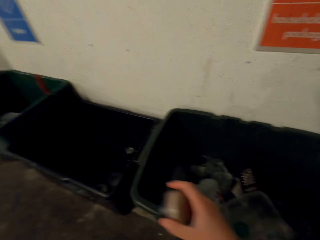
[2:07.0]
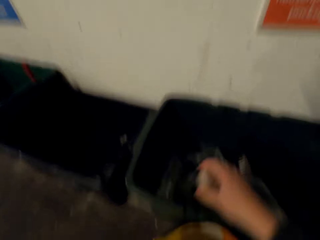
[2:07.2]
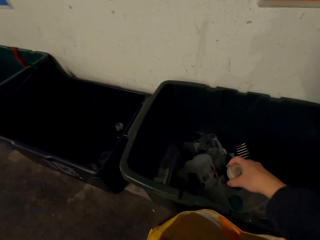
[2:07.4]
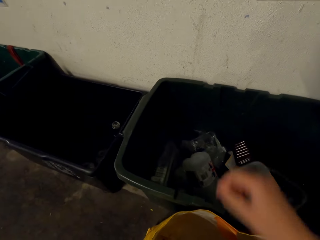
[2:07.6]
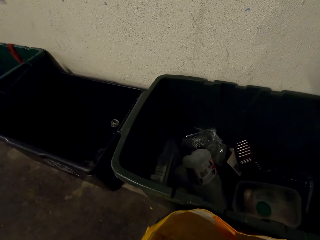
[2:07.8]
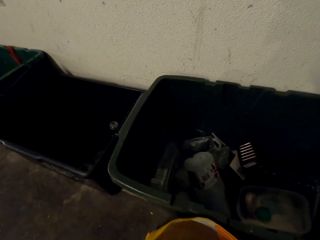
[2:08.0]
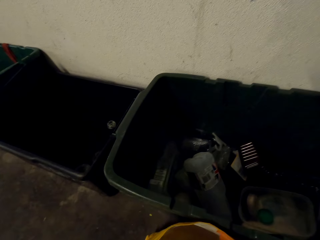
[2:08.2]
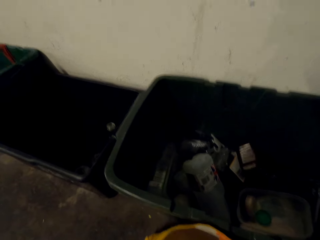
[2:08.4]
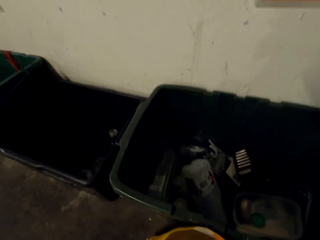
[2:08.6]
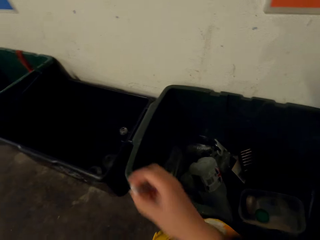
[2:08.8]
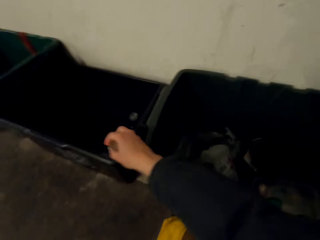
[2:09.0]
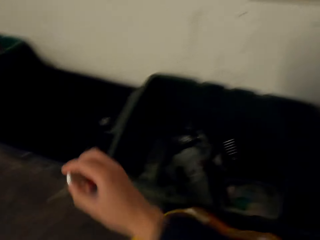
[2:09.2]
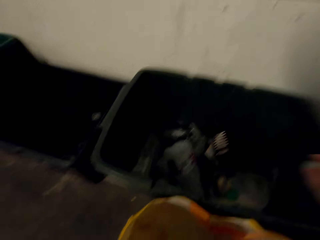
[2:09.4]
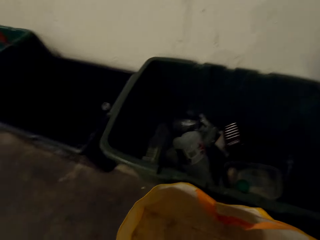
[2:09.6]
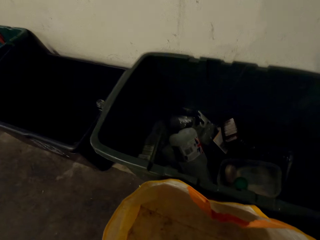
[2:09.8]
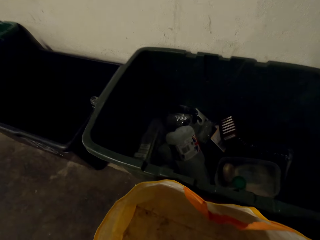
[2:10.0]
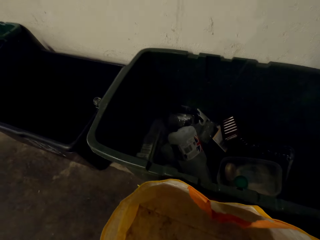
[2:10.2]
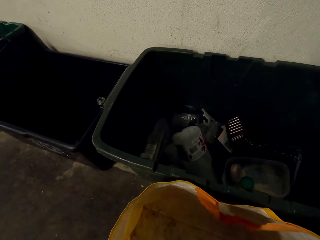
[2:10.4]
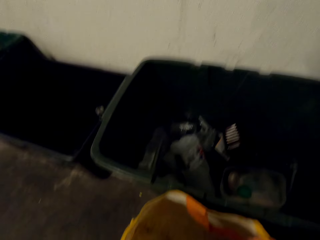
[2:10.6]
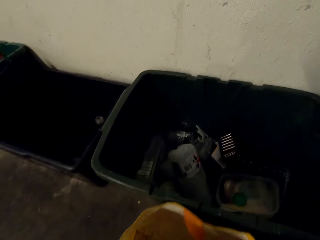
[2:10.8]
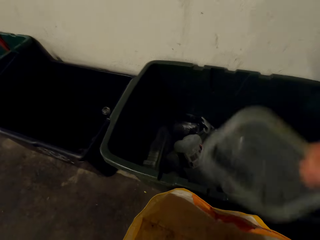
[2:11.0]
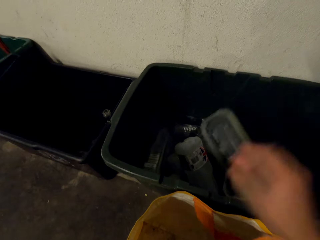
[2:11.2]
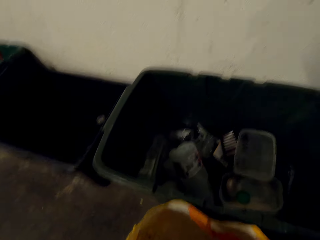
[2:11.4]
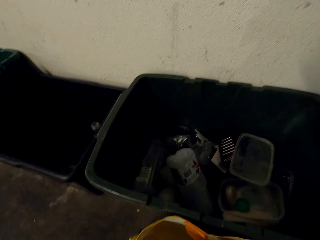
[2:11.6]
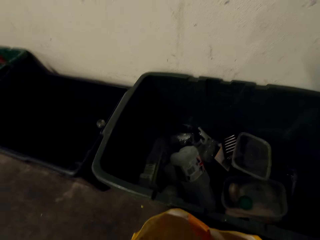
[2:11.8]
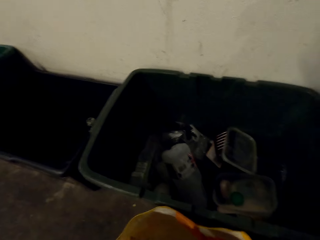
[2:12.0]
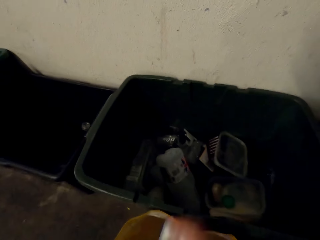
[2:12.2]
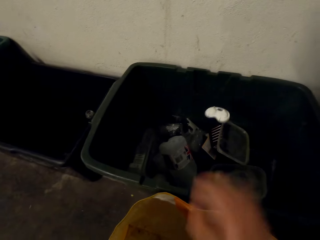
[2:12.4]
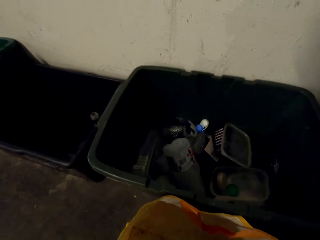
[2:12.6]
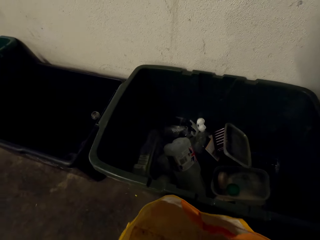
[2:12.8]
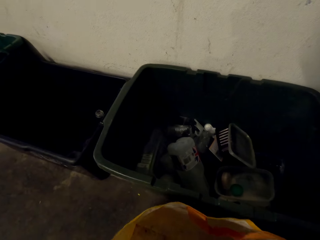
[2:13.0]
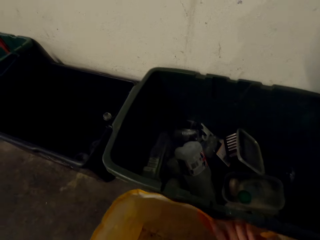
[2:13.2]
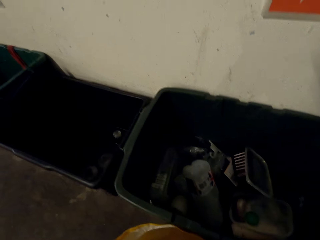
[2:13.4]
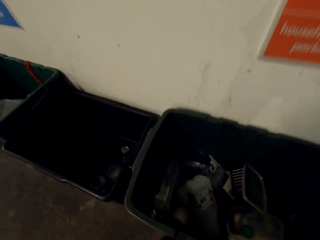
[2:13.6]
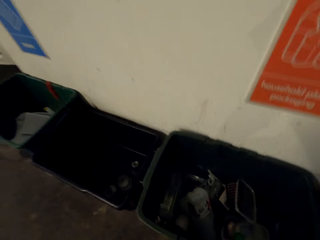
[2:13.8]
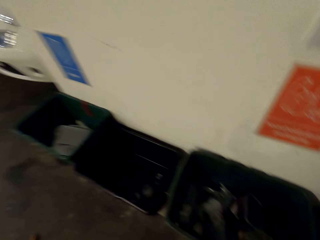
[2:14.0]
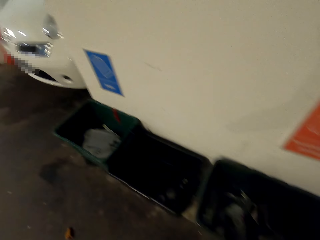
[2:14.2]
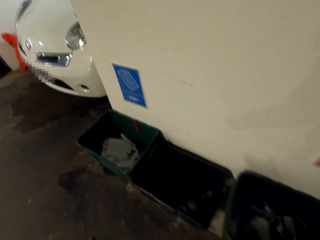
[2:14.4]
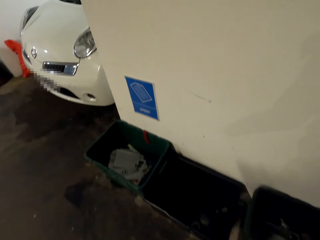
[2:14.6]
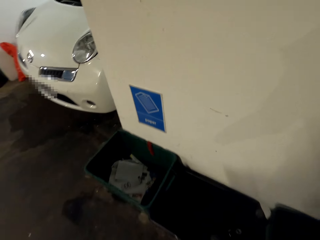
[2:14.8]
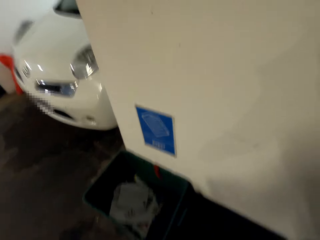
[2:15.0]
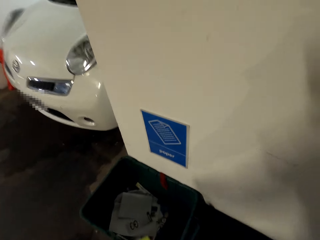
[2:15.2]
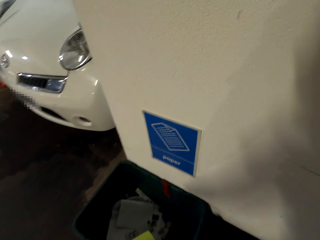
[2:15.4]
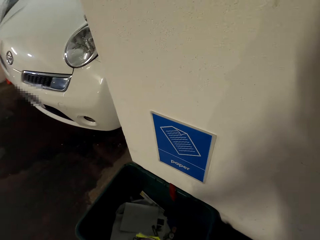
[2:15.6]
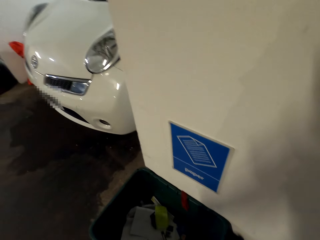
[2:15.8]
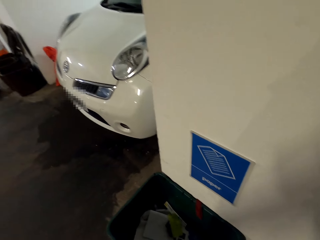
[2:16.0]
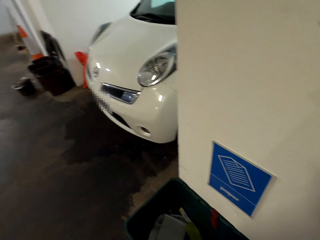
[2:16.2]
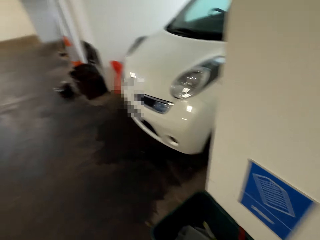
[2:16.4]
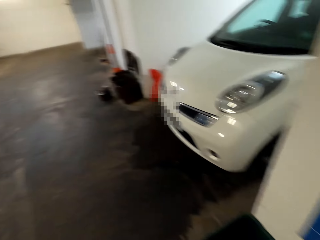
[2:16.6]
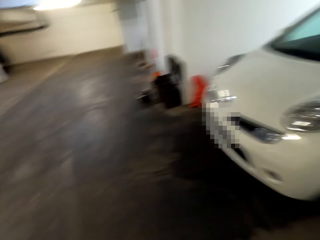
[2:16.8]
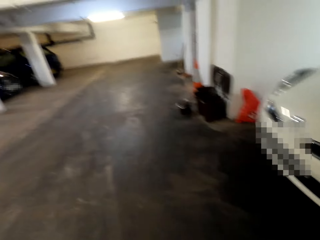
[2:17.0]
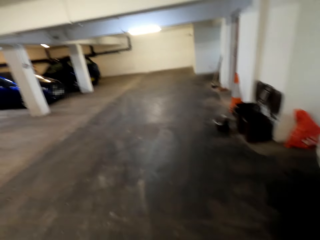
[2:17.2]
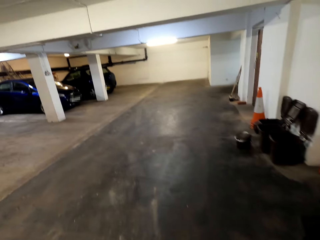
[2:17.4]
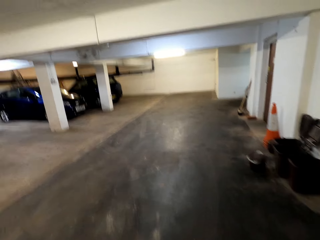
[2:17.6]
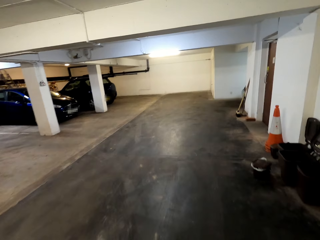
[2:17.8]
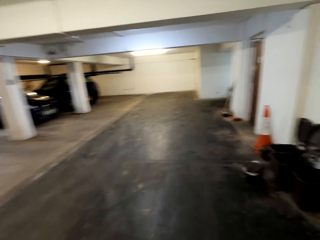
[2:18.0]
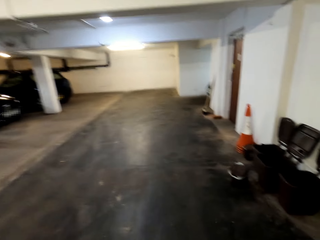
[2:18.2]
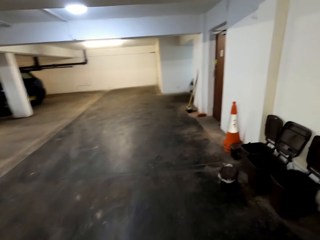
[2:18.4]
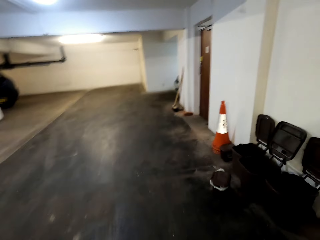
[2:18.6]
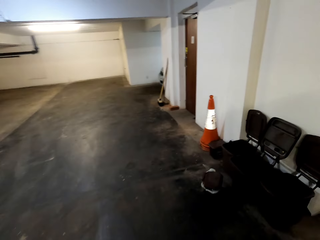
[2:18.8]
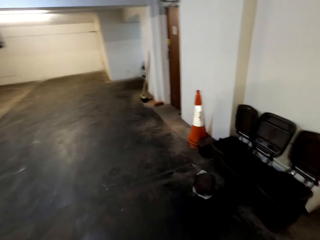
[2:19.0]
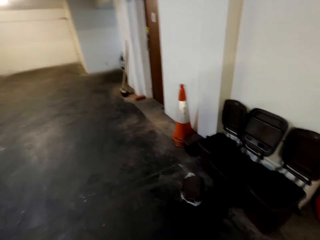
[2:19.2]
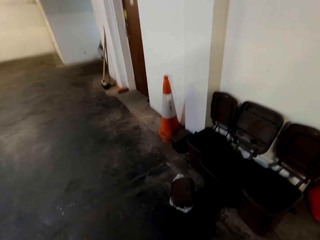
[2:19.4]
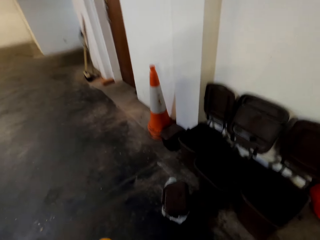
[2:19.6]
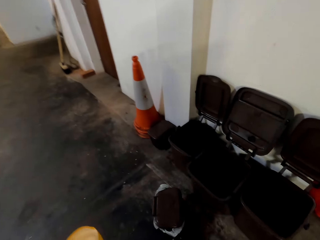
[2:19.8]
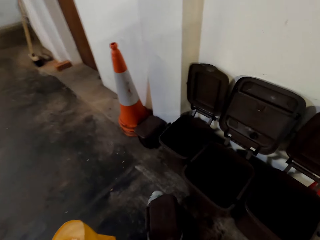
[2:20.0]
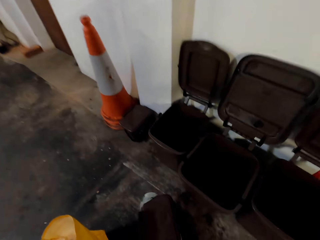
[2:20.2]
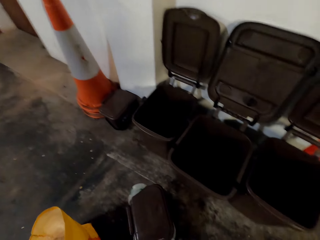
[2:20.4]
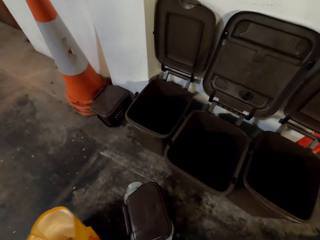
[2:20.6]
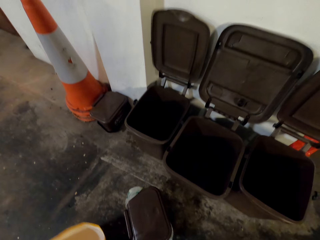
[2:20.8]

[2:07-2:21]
The camera wearer puts waste on the waste container. They throw the container in the trash can. They throw waste on the bucket. They walk around. They throw something. They walk around.

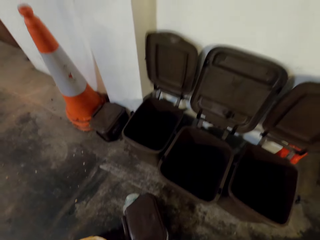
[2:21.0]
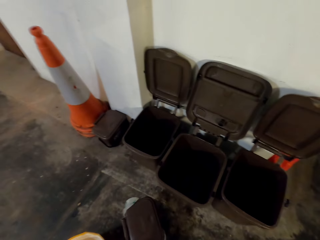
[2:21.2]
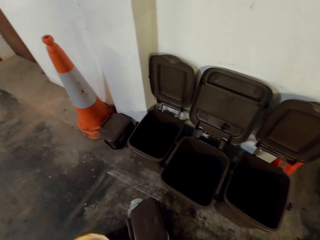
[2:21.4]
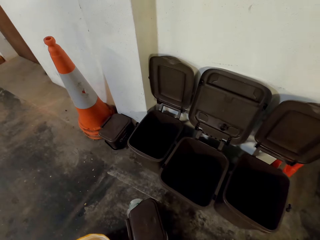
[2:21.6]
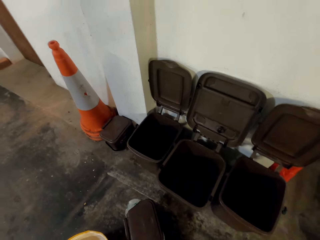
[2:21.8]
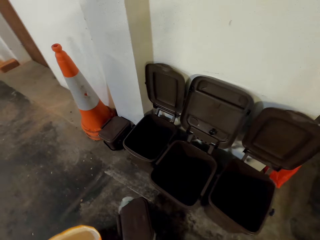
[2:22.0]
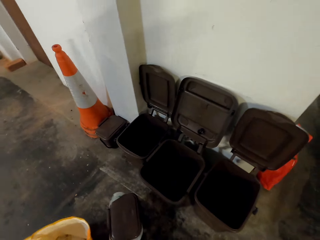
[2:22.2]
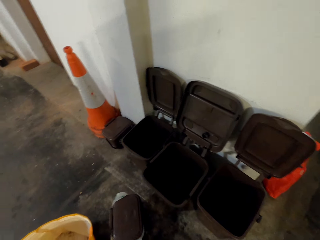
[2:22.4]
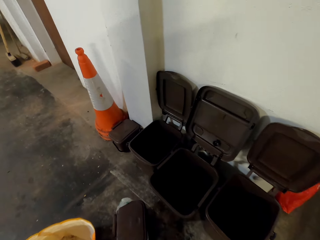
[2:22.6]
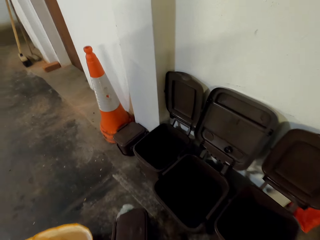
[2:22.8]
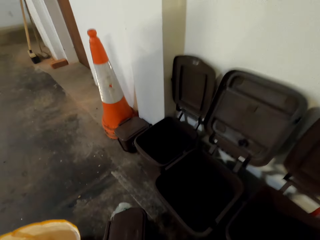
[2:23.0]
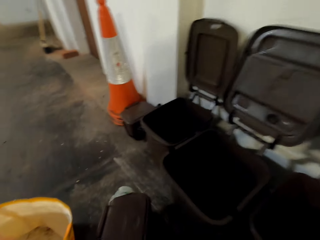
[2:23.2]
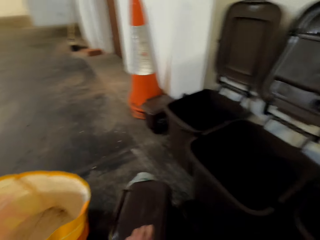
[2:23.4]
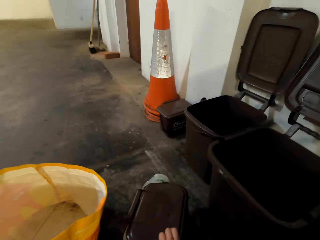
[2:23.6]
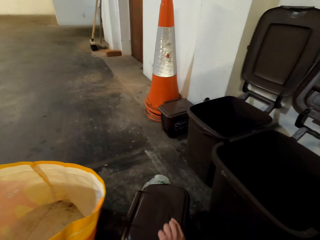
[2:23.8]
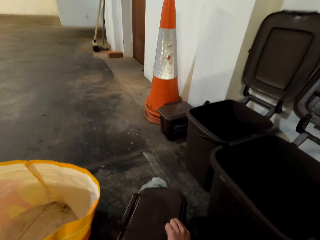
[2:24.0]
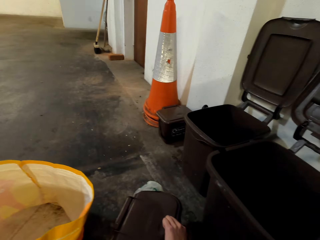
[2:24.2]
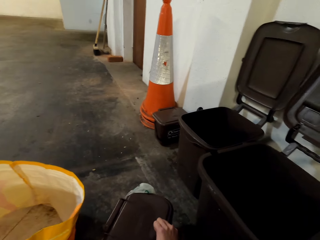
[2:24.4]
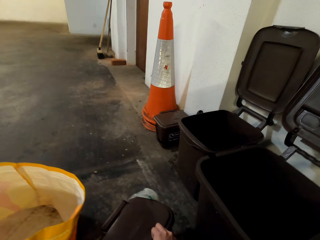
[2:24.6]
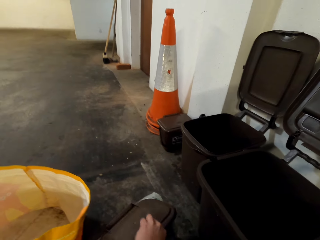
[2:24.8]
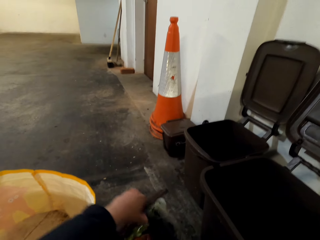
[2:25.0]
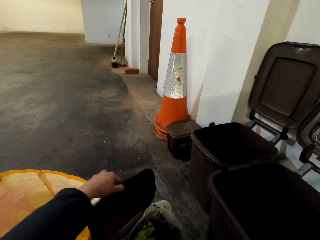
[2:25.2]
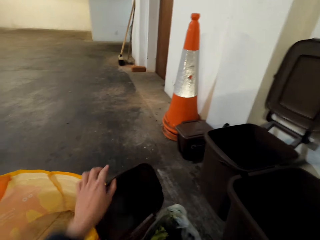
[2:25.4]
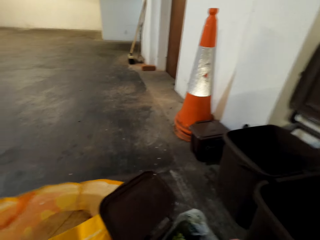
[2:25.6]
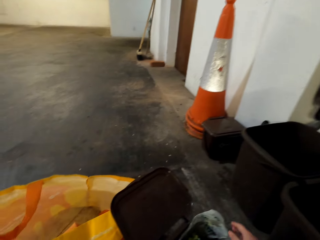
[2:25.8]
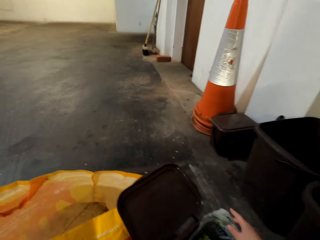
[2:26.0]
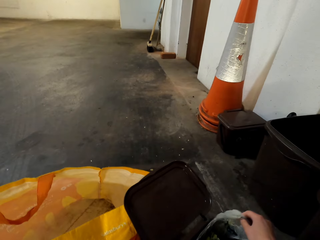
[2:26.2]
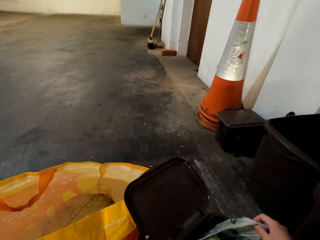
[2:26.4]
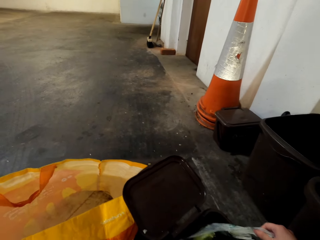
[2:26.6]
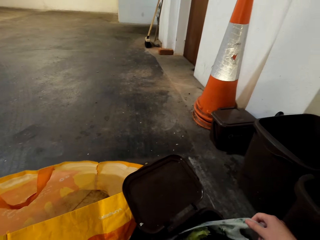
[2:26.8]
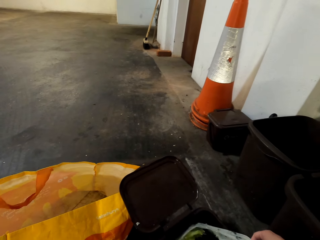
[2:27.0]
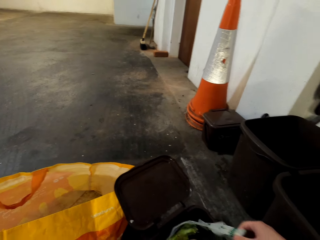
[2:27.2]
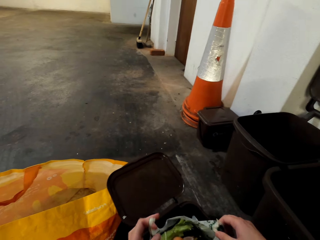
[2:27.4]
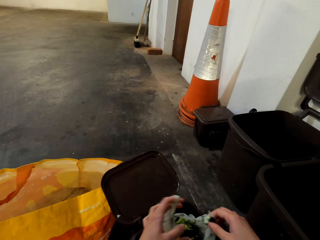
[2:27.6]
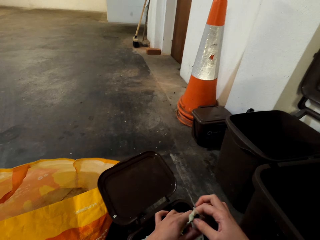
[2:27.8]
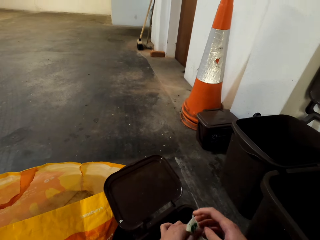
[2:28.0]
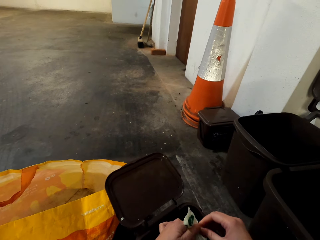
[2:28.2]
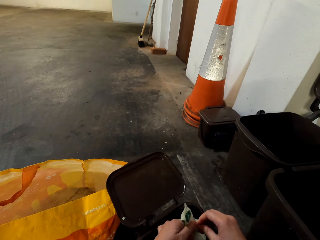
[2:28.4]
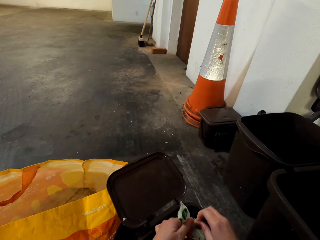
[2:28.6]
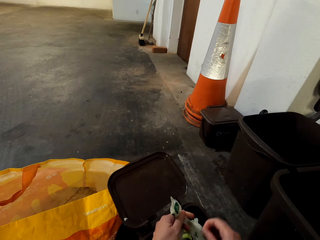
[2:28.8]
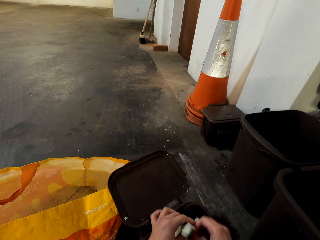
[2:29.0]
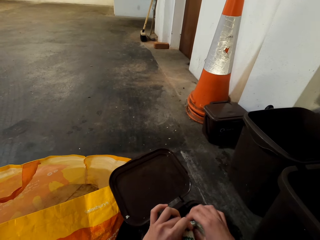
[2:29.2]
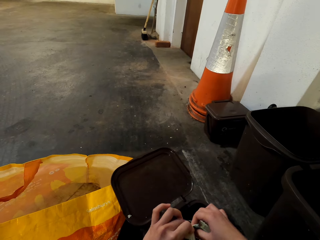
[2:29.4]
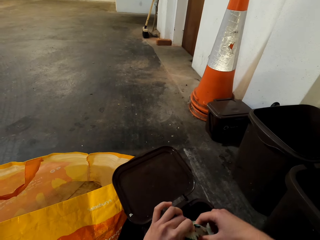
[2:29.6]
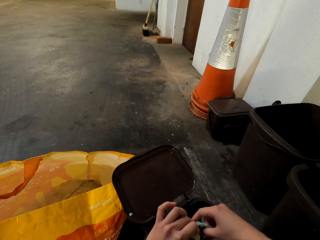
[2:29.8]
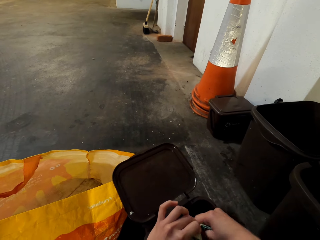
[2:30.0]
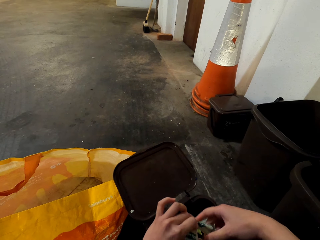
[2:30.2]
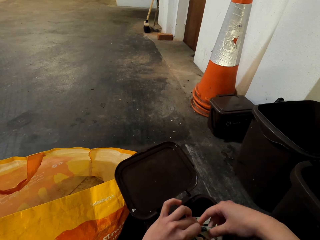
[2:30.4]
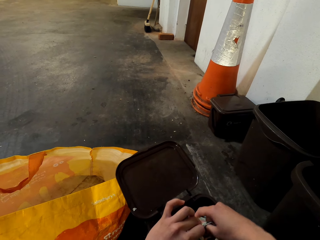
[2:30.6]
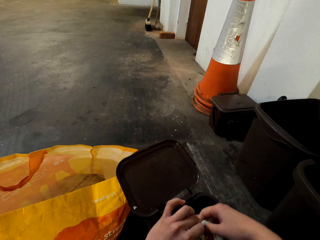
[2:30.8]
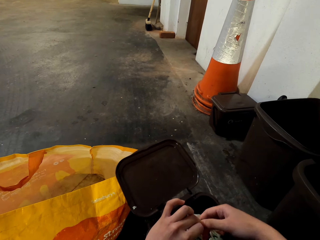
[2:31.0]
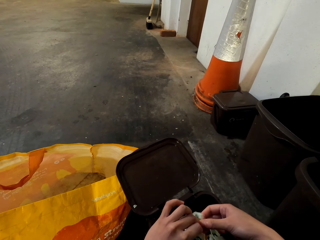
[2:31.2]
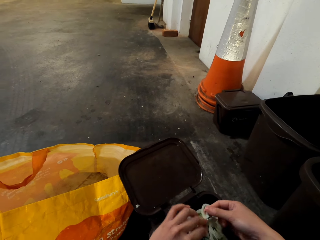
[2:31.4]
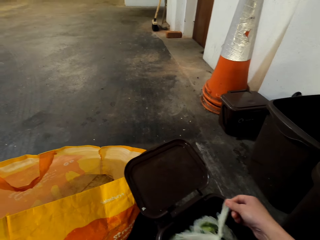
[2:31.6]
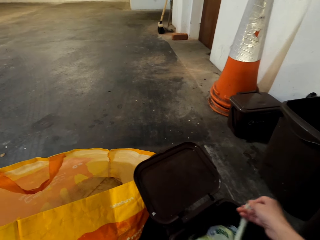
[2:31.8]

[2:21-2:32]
The camera wearer does something. They put the paper bag down. They open a trash can. They do something. They close the paper bag. They unfold something.
